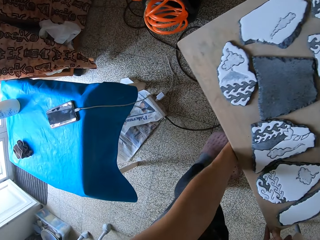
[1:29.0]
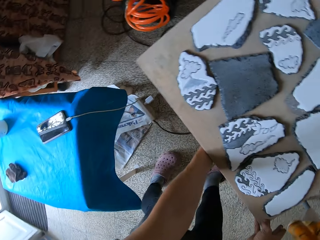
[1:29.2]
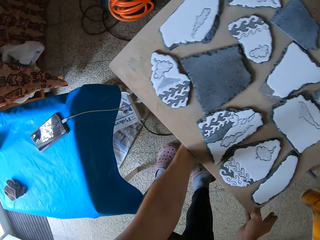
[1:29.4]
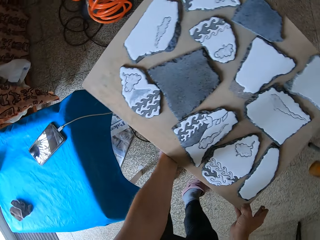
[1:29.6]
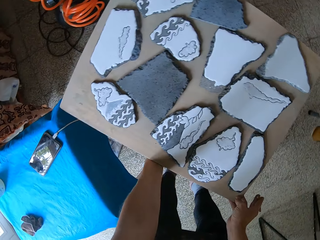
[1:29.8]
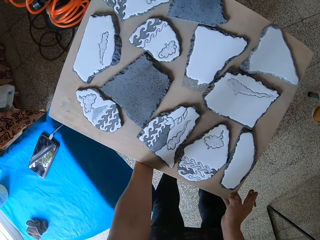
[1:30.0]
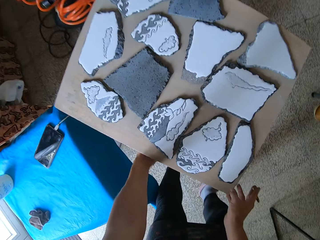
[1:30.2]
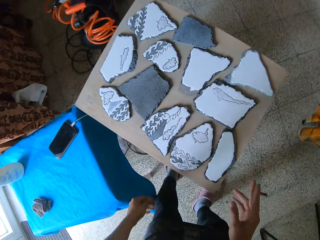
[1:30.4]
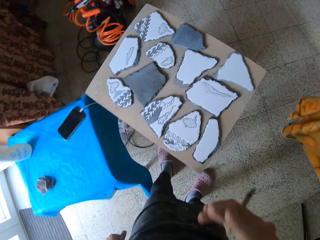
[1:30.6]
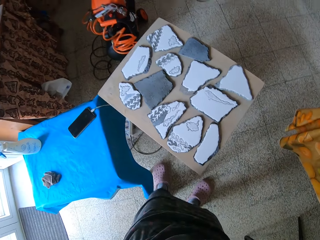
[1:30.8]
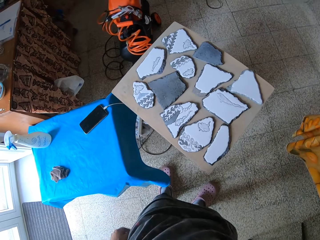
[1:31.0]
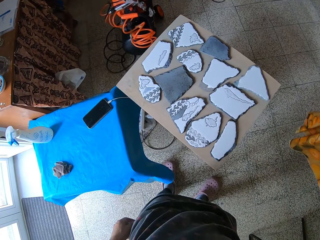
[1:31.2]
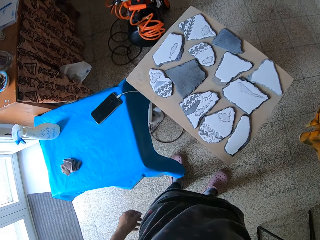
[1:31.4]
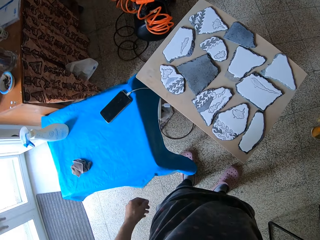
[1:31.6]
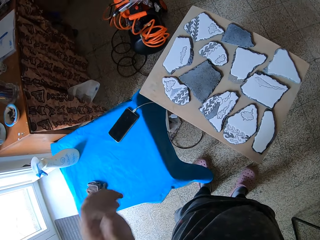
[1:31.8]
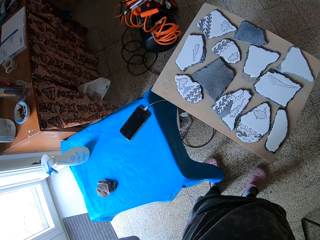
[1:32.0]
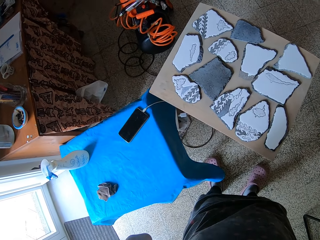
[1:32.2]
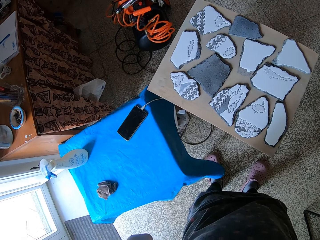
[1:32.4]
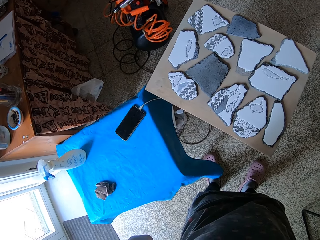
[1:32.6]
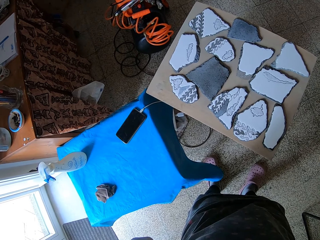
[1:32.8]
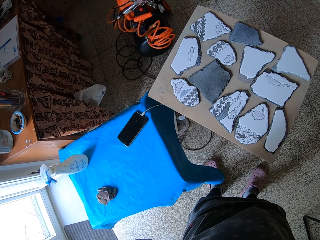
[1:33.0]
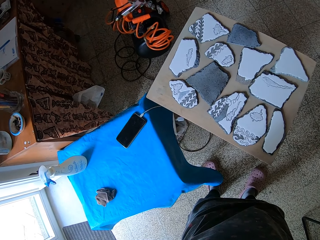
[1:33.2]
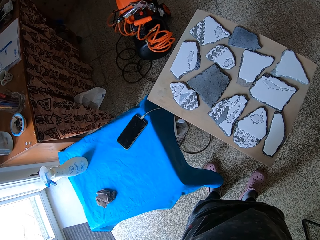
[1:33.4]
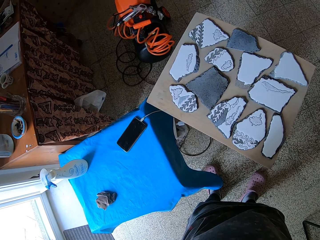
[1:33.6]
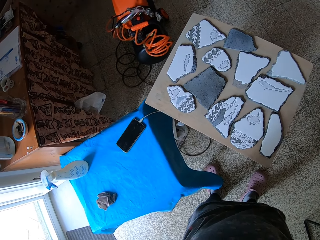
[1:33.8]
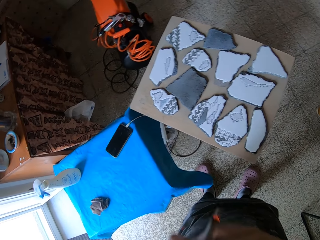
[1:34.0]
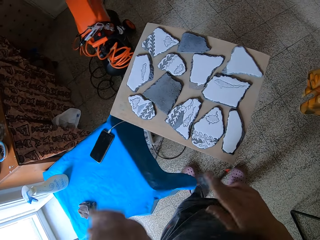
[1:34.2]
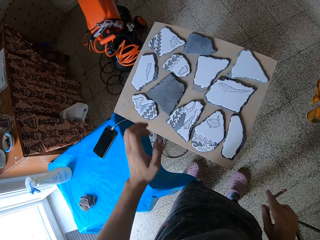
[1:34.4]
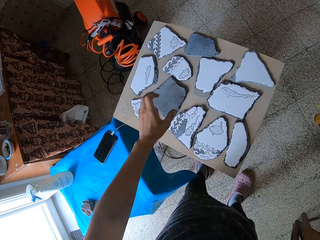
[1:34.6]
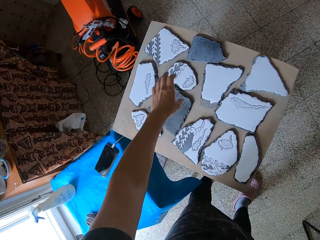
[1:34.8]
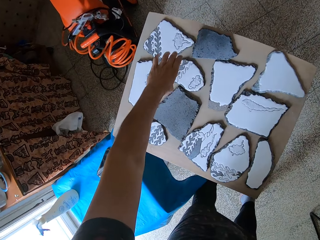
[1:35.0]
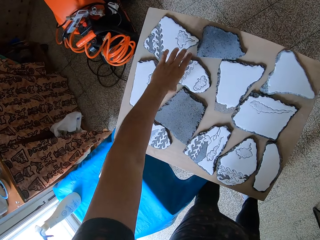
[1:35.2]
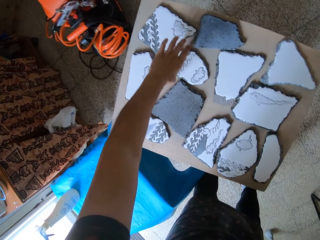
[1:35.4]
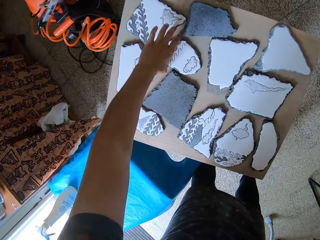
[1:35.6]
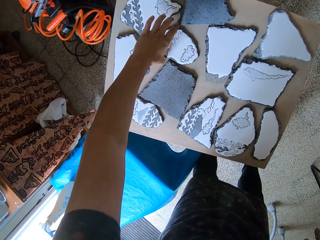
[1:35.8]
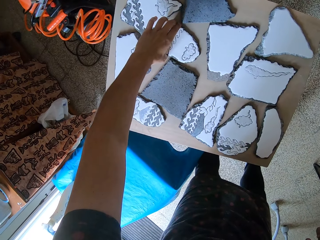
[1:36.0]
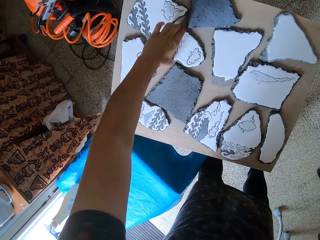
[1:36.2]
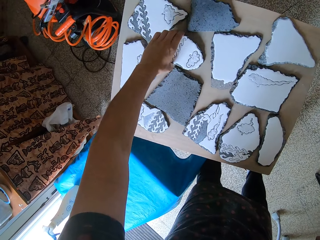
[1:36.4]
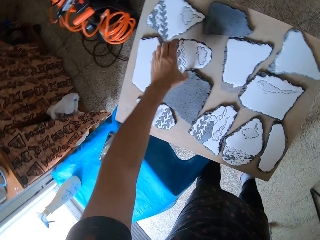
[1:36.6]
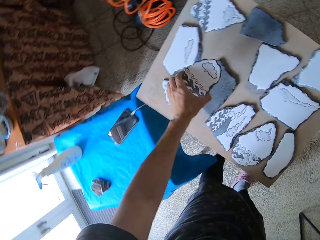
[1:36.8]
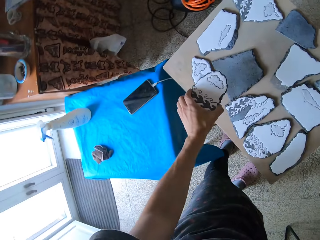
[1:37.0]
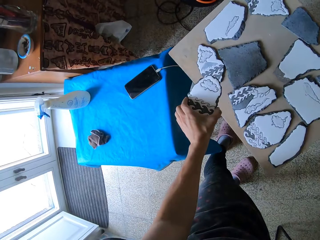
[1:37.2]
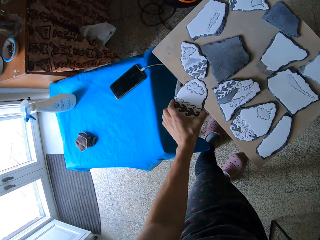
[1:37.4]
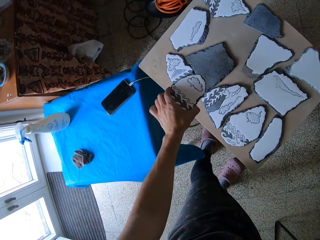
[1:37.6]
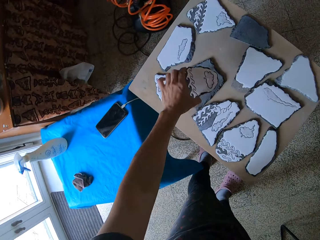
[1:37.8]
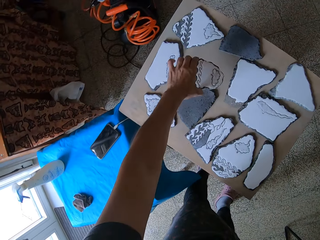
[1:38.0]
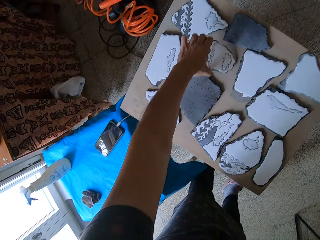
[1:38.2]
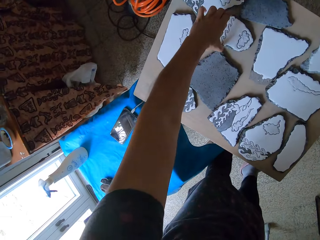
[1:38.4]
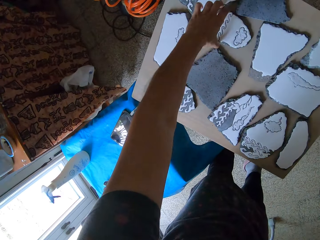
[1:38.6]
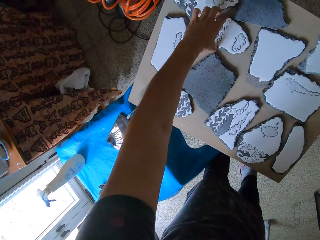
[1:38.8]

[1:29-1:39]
The camera wearer smokes the cigarette. She picks up a mold piece from the tray of molds with her left hand. She drops the mold piece on the tray of molds with her left hand.

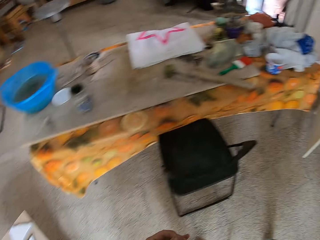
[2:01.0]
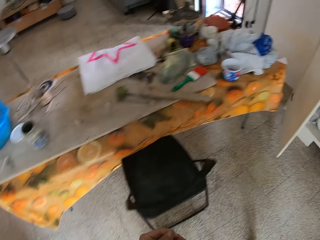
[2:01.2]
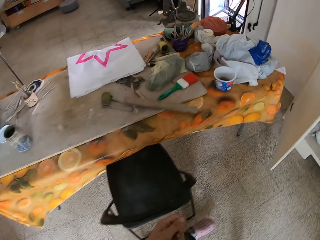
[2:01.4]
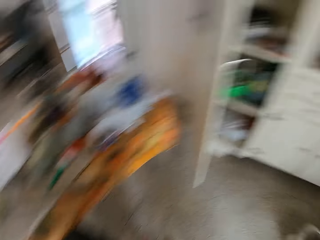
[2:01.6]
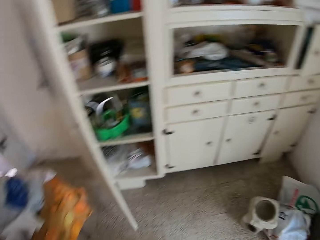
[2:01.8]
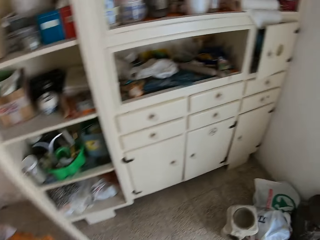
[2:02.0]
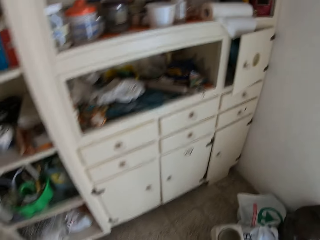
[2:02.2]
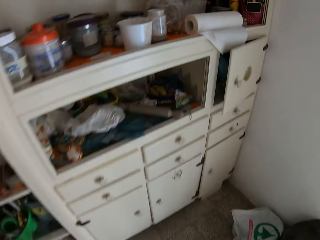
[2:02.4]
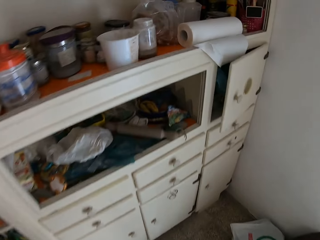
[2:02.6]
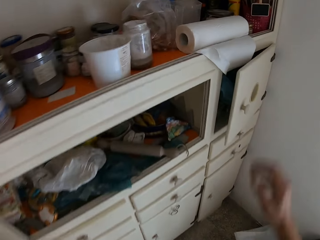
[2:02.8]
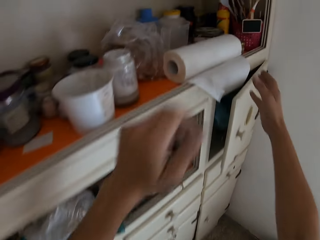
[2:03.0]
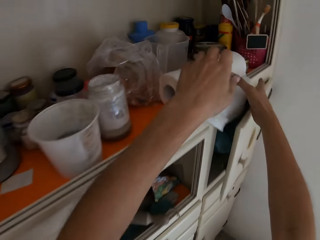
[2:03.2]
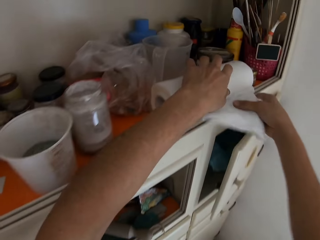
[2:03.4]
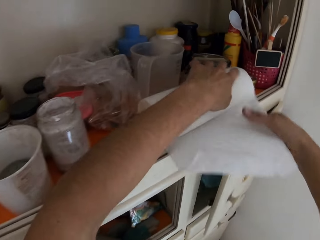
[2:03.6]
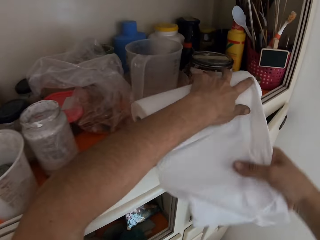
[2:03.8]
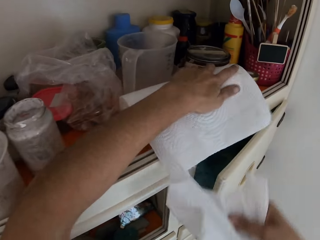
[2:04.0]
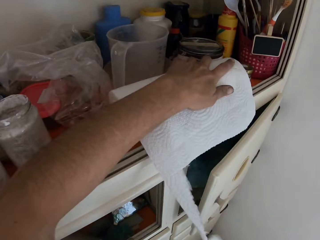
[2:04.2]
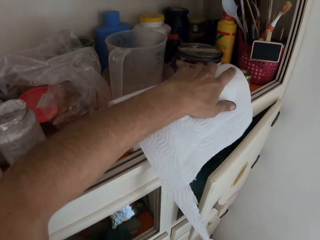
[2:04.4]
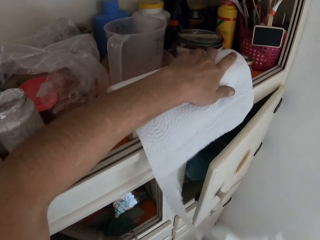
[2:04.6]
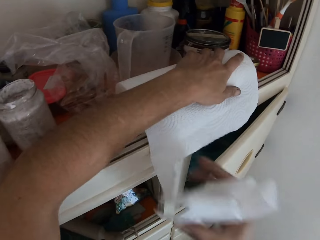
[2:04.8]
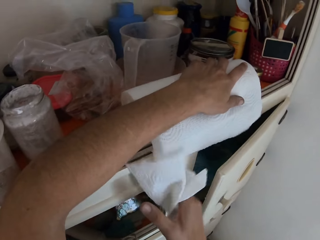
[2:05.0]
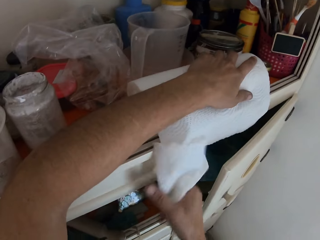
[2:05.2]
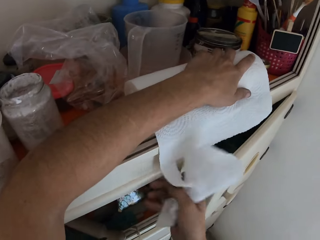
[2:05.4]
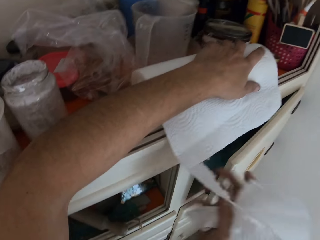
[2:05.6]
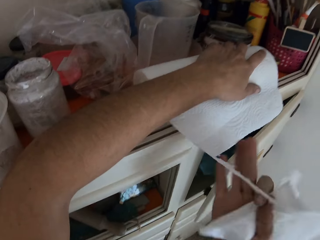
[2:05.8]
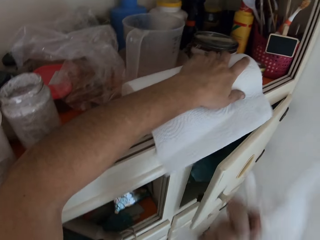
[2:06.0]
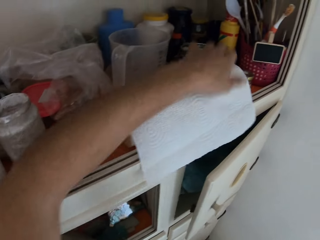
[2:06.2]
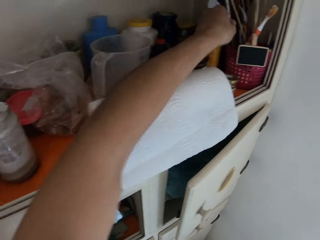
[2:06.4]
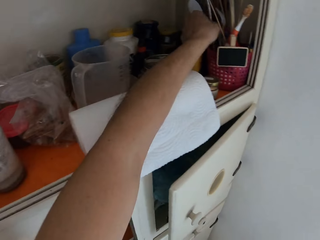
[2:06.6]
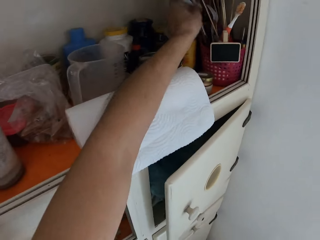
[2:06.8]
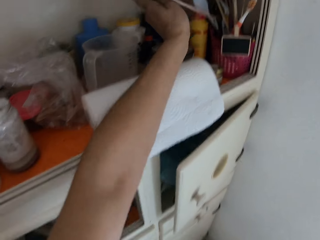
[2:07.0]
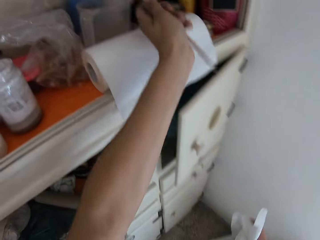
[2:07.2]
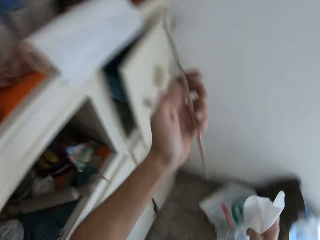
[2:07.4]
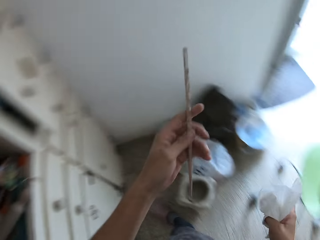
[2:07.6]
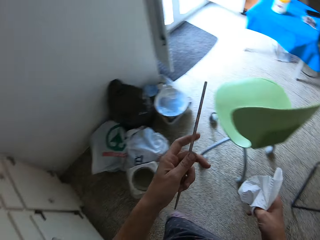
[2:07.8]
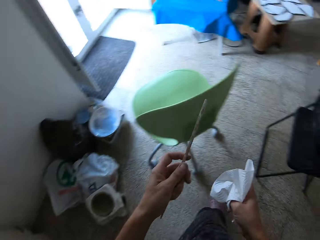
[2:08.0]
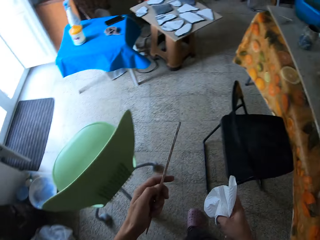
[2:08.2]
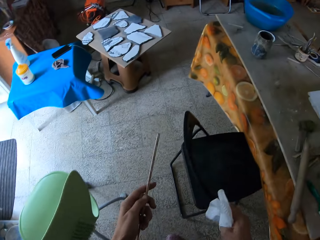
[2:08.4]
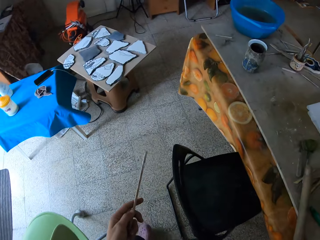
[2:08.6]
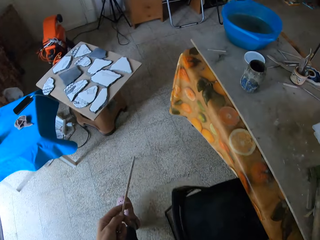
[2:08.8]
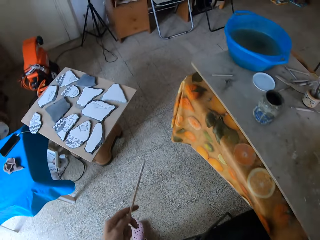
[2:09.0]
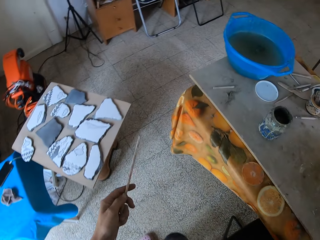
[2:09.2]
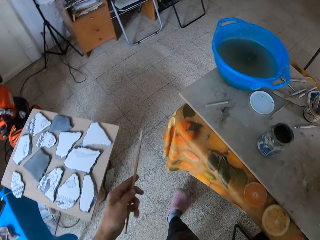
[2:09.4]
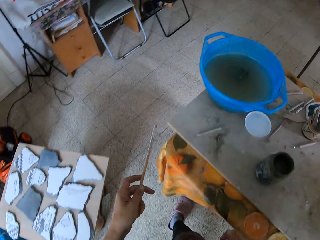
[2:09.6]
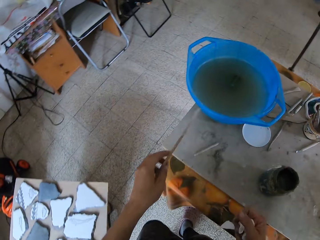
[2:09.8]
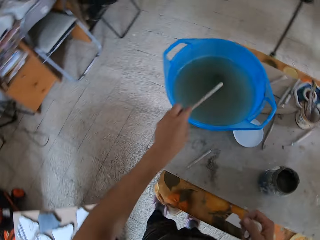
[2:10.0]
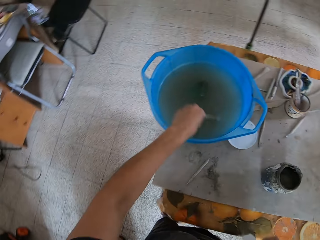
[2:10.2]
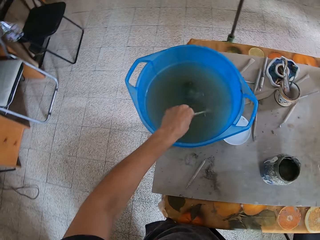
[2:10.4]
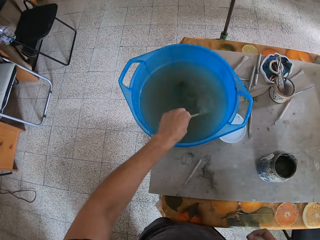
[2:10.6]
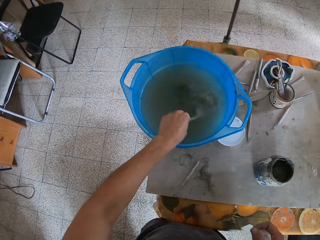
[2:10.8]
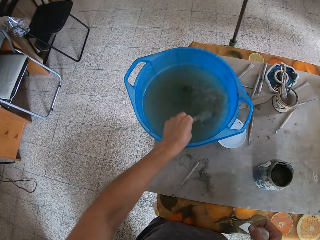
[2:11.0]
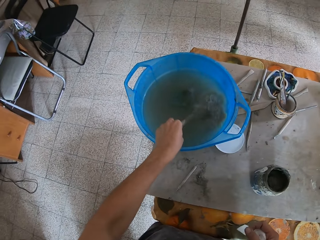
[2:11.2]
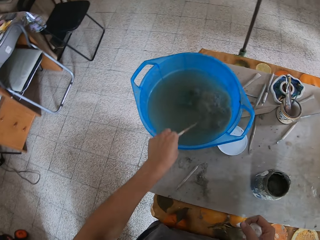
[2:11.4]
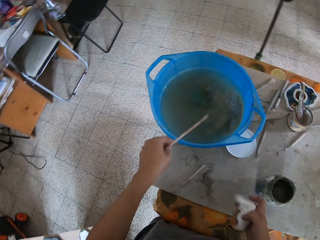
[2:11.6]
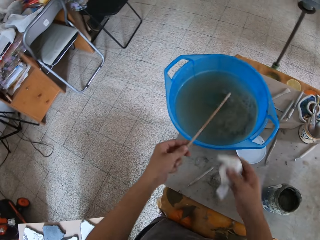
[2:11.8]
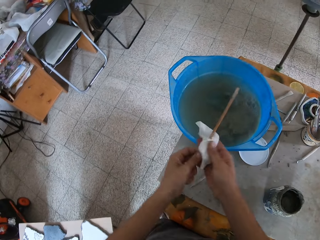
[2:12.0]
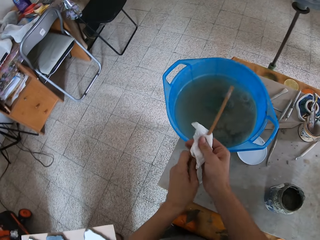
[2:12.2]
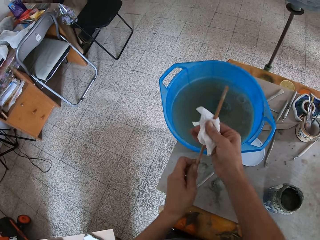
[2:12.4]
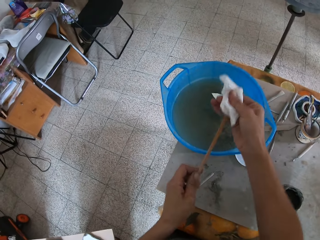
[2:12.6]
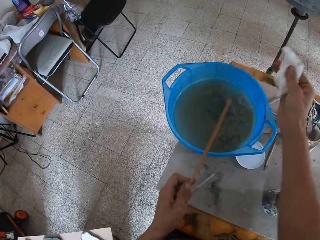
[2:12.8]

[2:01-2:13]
The camera wearer cuts a paper towel sheet with her right hand. She supports the paper towel with her left hand. She pulls the paper towel. She grabs a mixing stick with her left hand. She walks around. She rinses the mixing stick in a bowl of rinsing water with her left hand. She stirs the water with the stick. She wipes the mixing stick with the paper towel sheet in her right hand.
